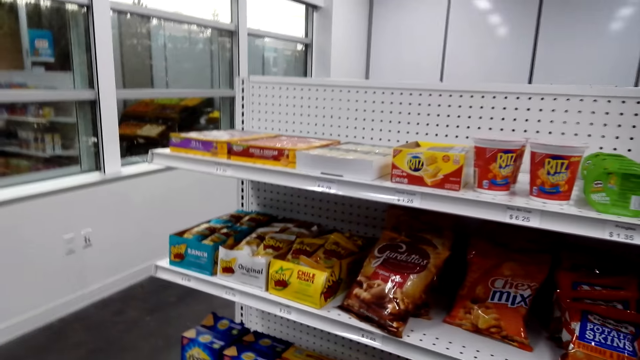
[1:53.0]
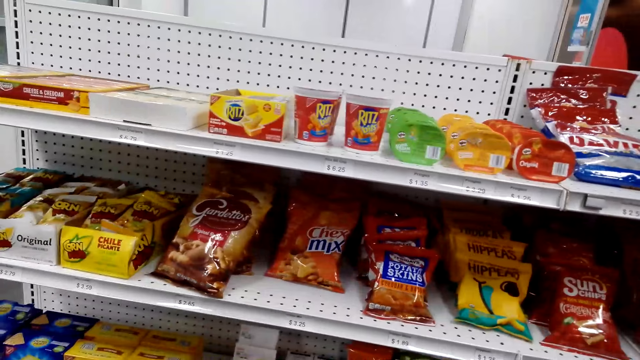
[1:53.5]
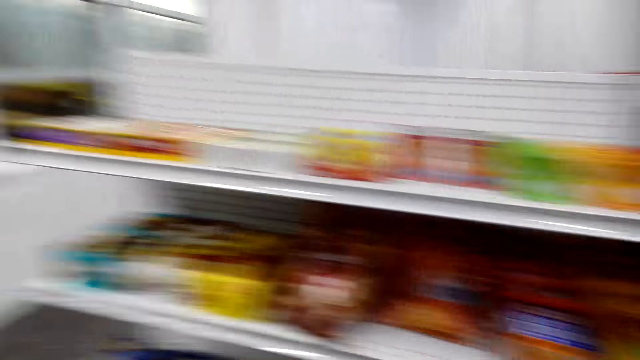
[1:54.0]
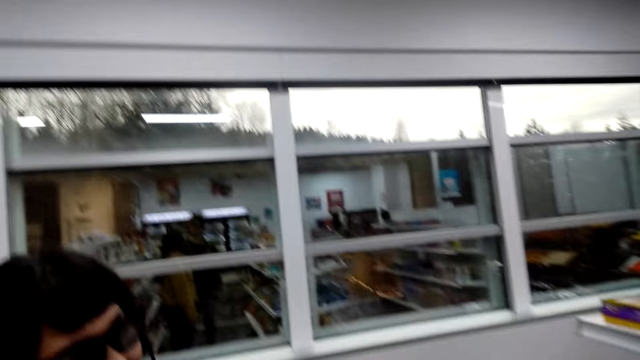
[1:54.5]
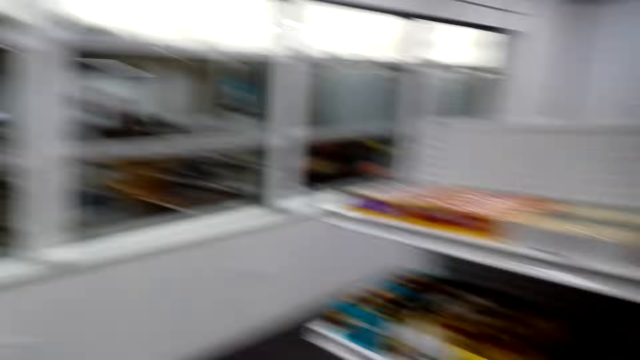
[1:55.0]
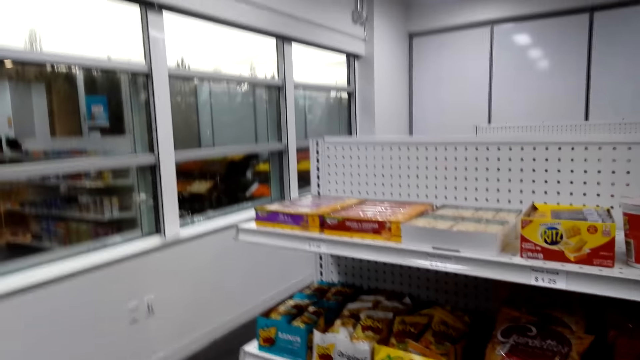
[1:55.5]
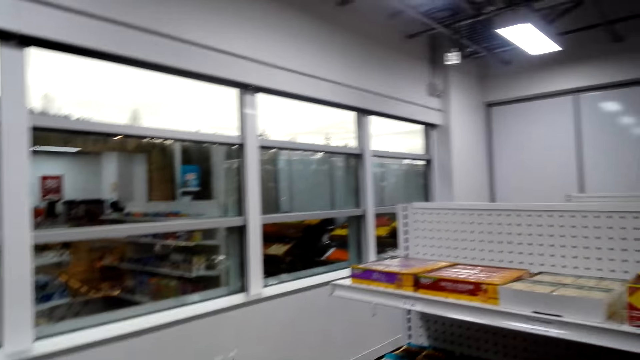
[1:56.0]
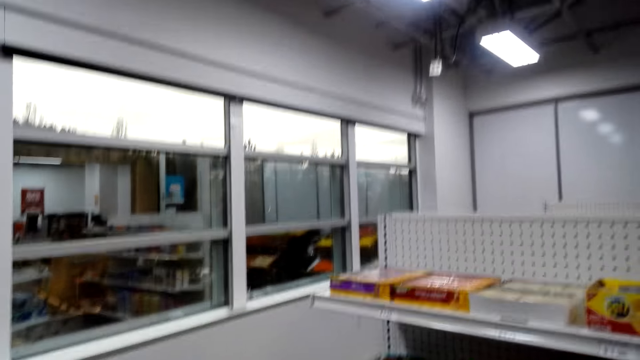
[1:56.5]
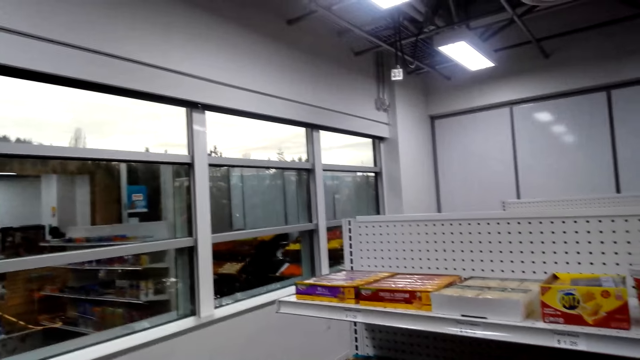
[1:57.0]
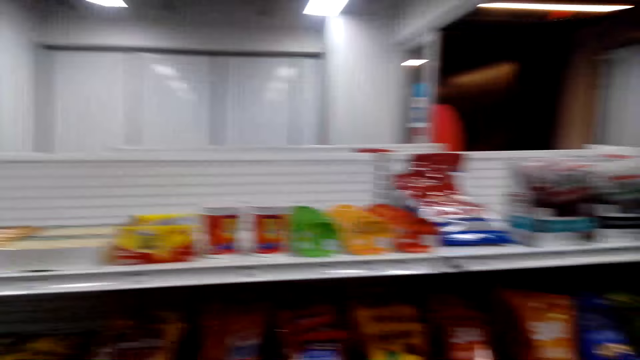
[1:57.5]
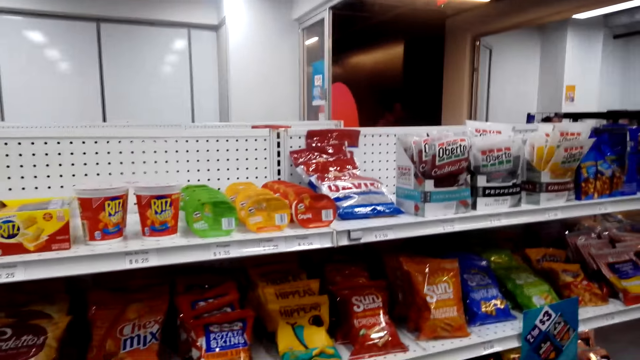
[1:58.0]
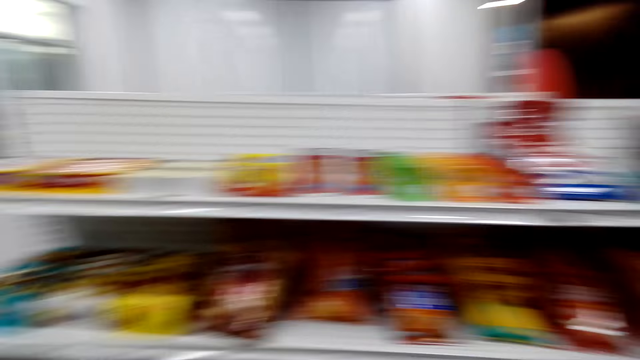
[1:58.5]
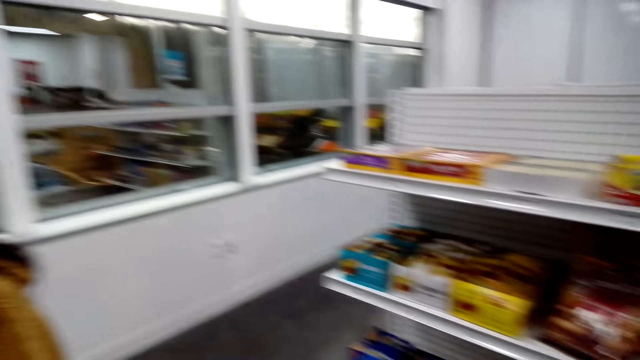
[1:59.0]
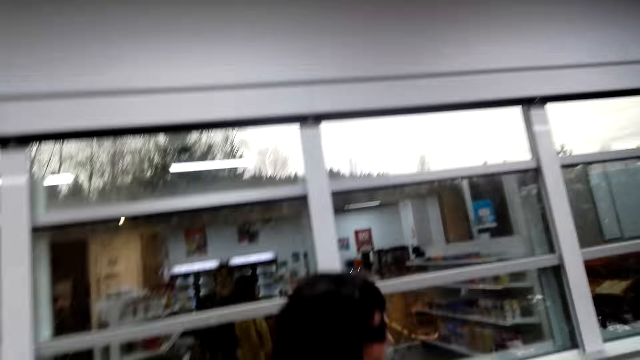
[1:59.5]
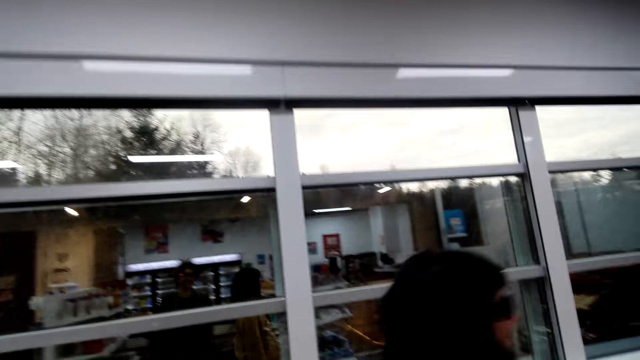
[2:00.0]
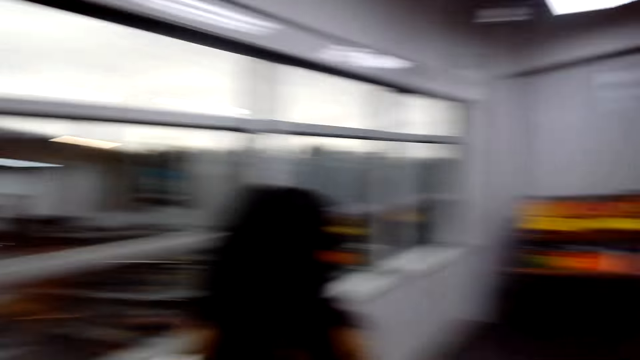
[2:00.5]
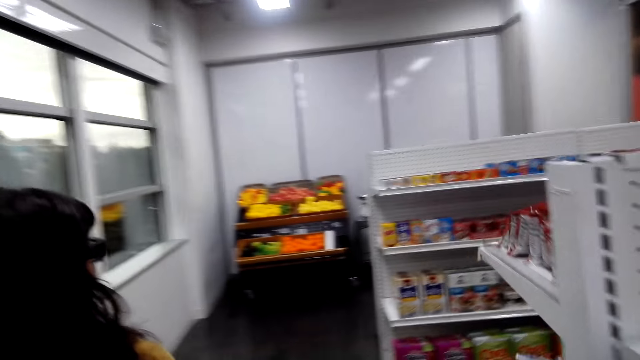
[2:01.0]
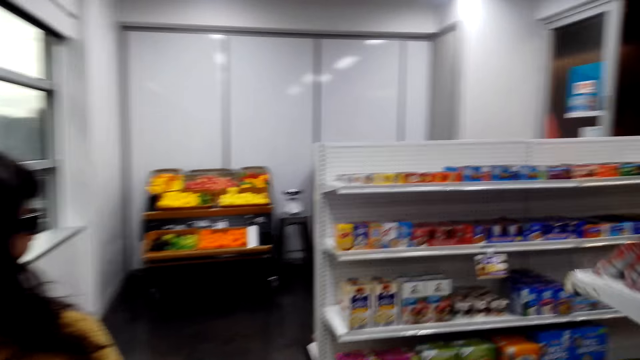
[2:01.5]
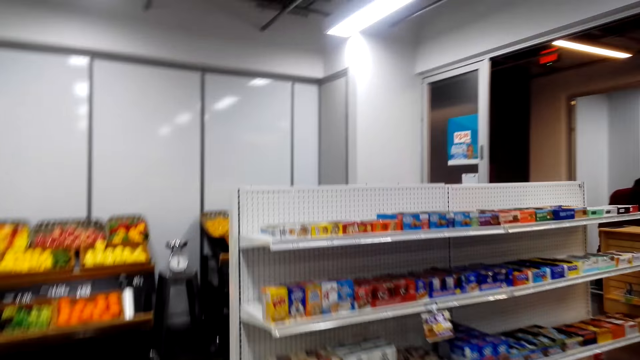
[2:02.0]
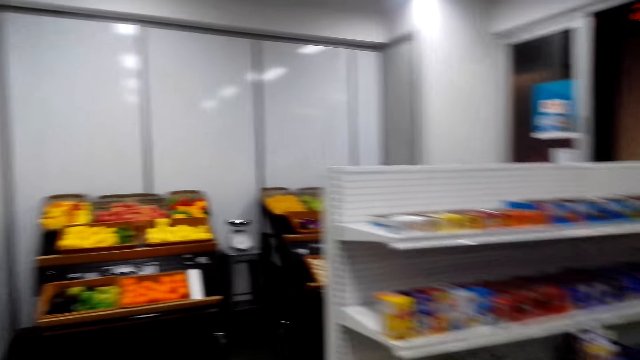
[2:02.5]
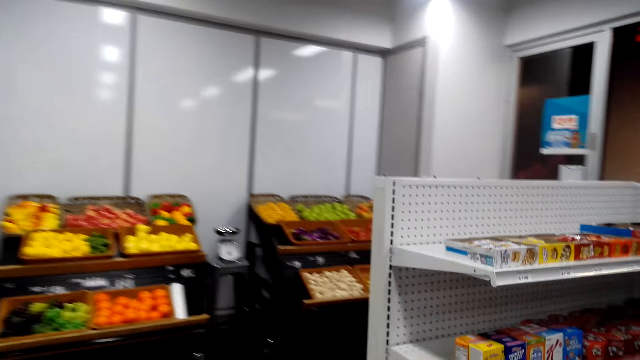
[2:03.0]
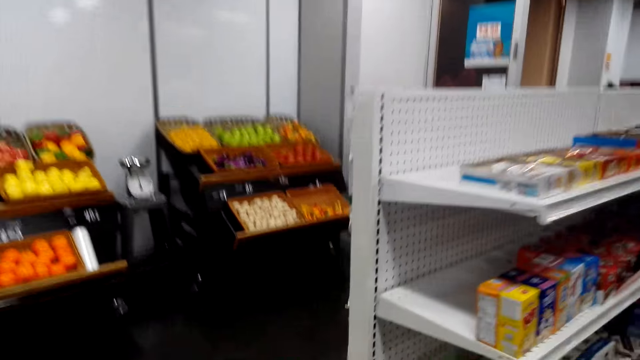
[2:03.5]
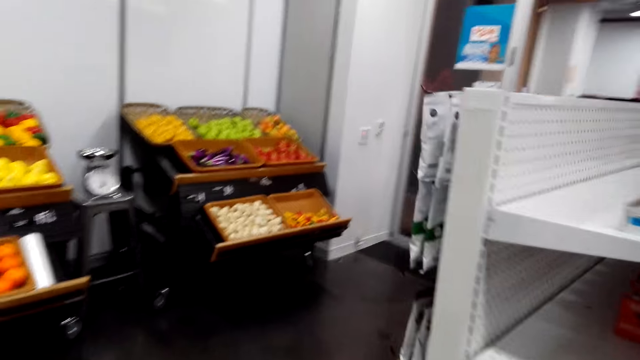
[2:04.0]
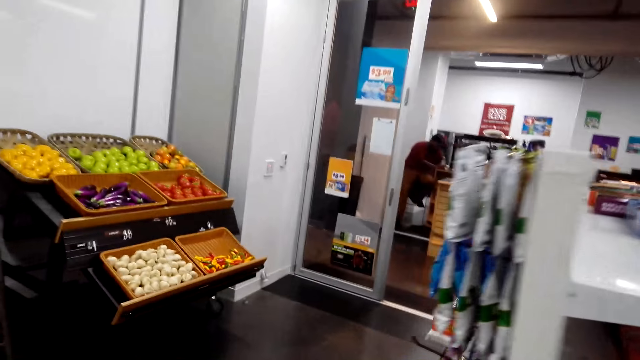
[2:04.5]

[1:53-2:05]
A lady walks in the building. The camera wearer walks around the store. They walk behind the lady.

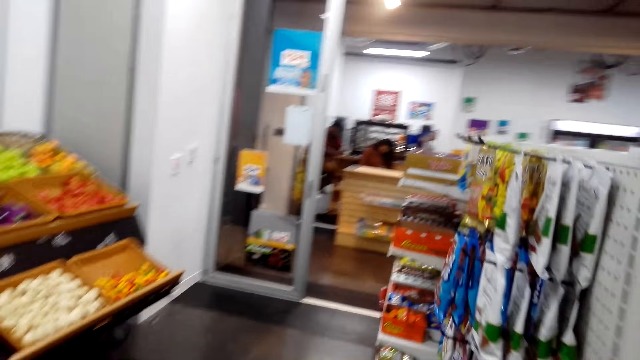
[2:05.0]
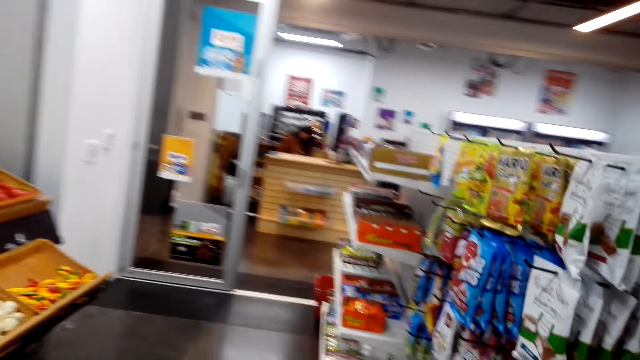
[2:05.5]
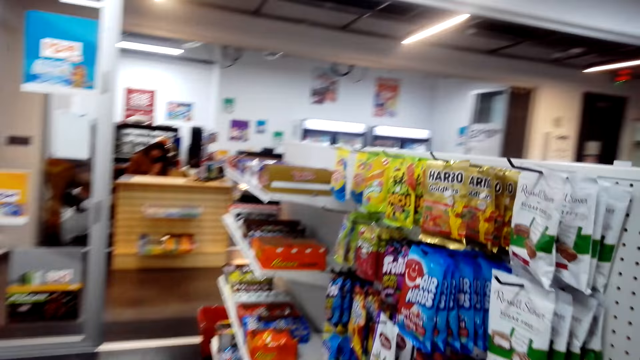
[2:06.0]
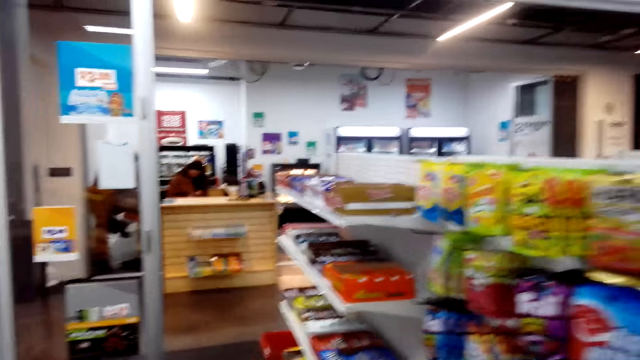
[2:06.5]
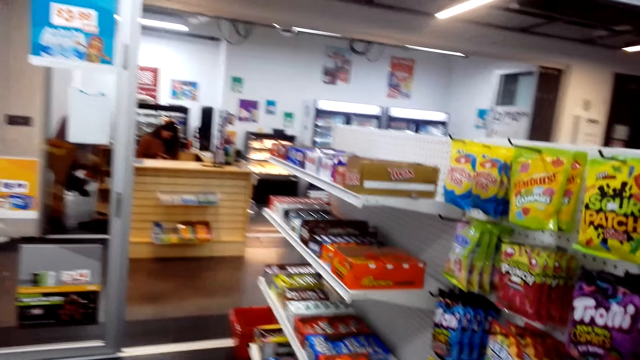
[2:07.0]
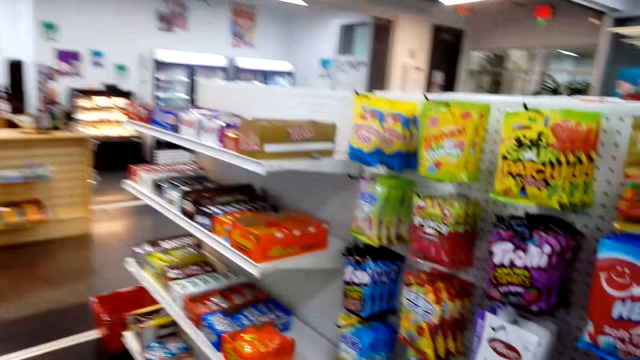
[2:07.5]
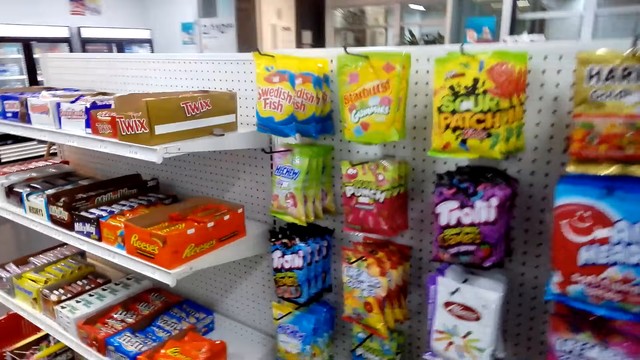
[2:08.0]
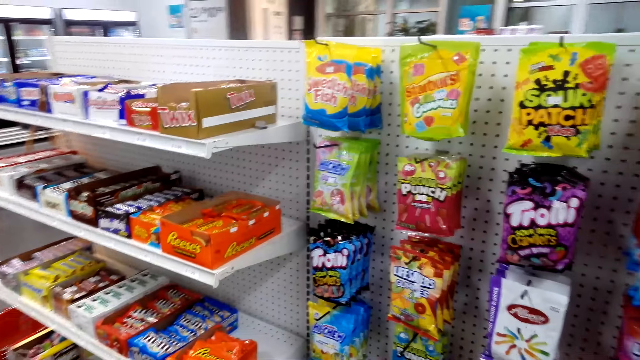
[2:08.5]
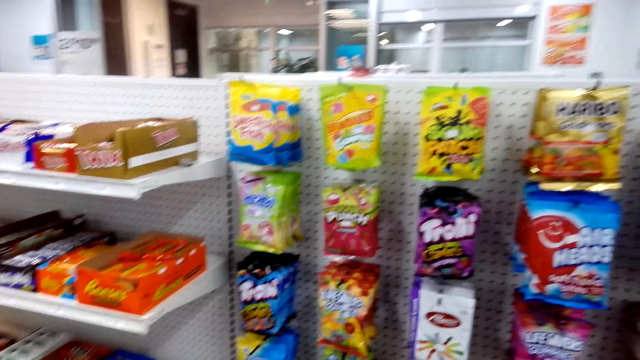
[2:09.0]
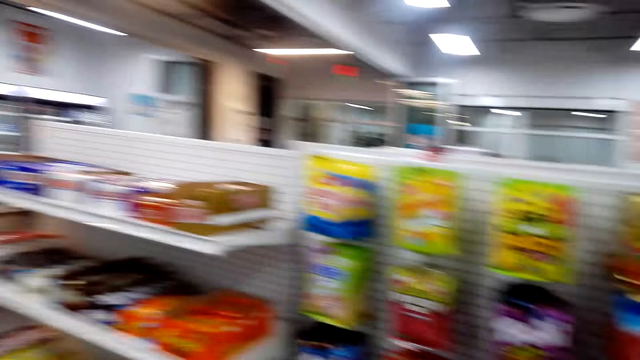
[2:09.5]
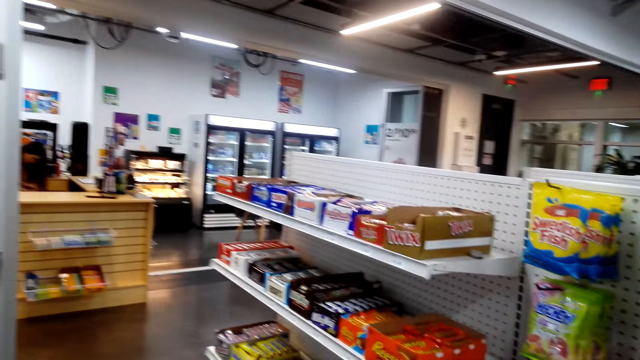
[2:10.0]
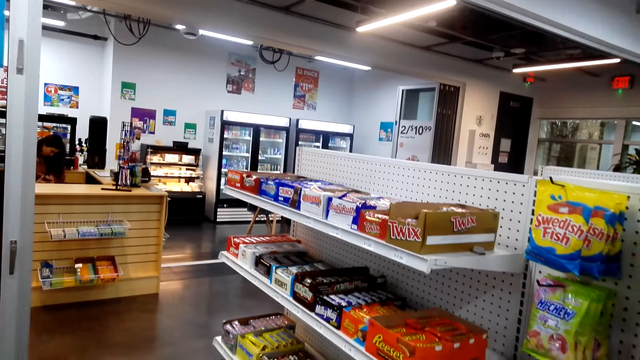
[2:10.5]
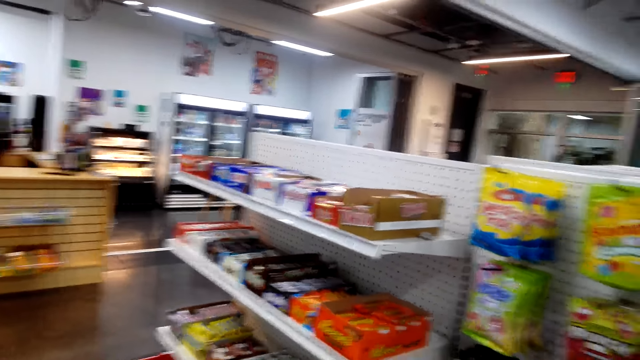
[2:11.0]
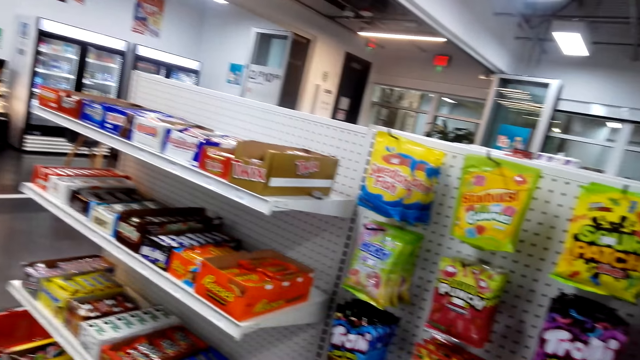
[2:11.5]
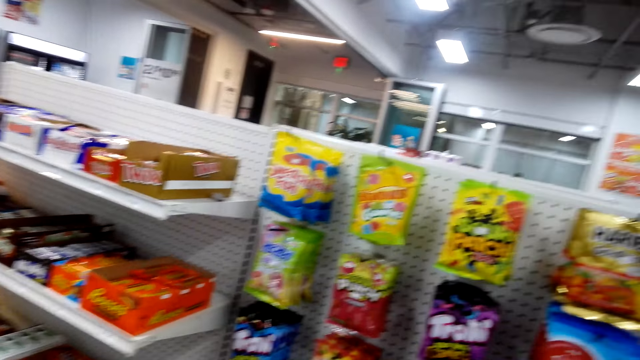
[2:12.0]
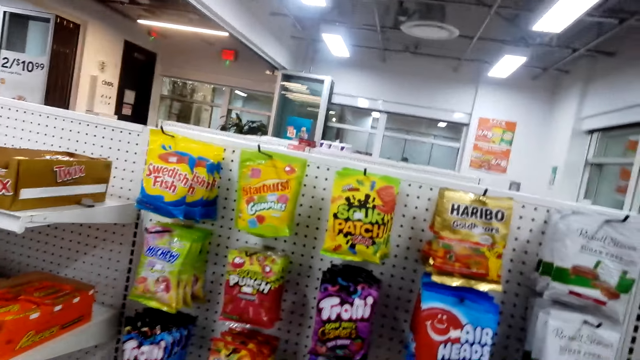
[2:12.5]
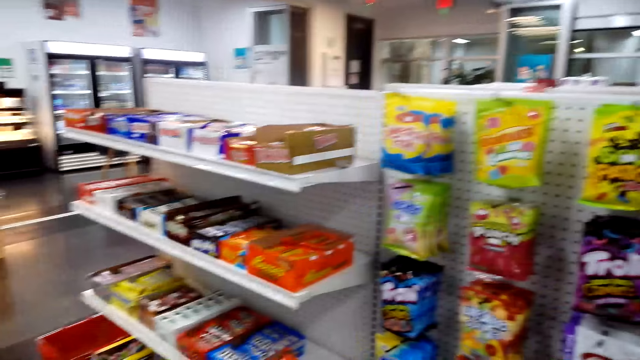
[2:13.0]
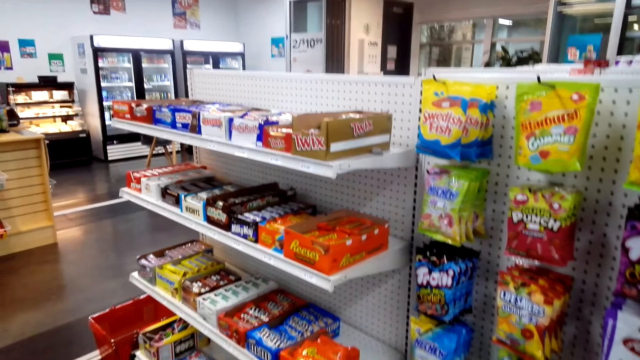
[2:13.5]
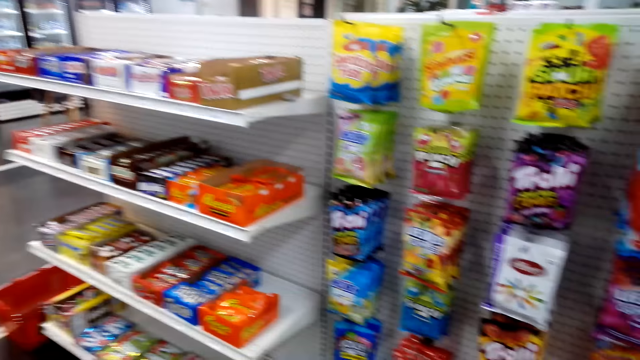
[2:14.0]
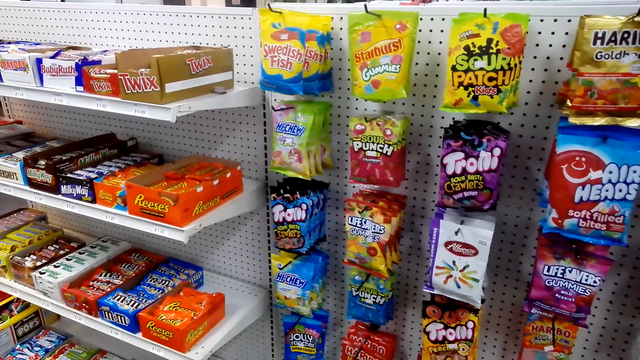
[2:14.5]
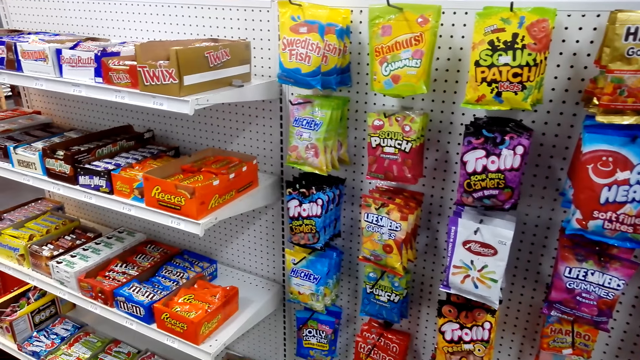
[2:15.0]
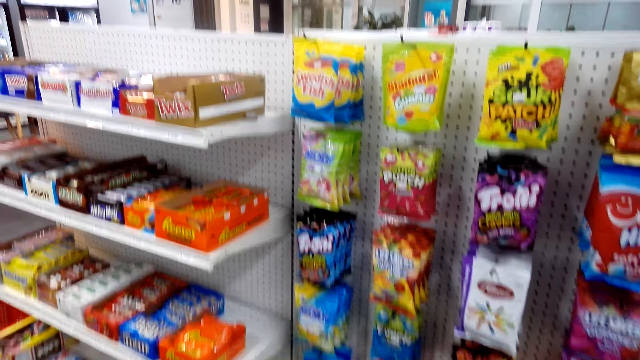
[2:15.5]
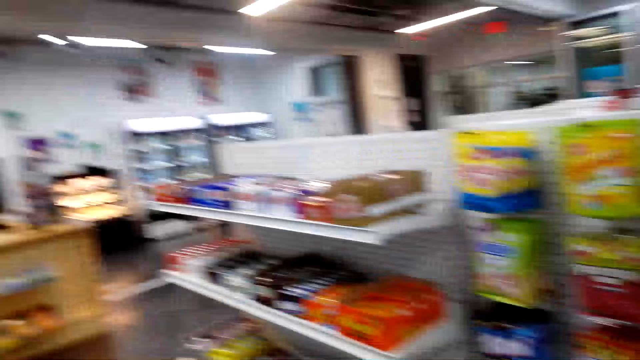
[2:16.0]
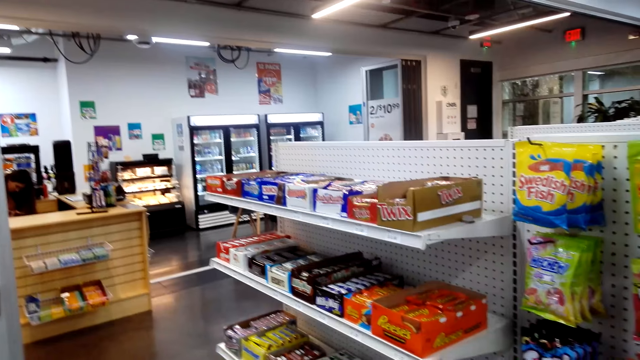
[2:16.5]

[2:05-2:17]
The camera wearer looks around and talks to a lady. The lady talks to the camera wearer. The camera wearer talks to the lady and looks around.
